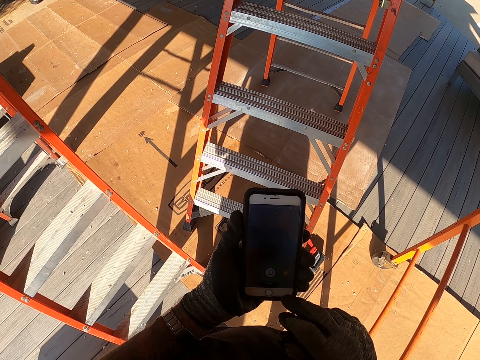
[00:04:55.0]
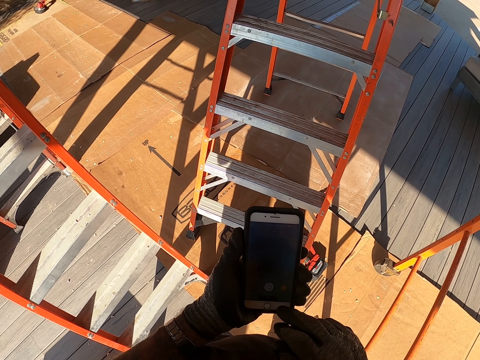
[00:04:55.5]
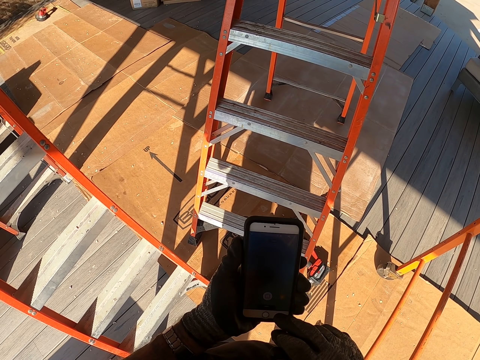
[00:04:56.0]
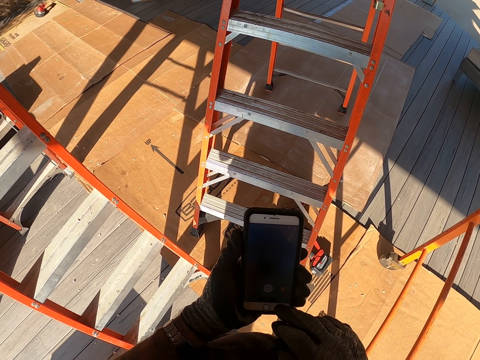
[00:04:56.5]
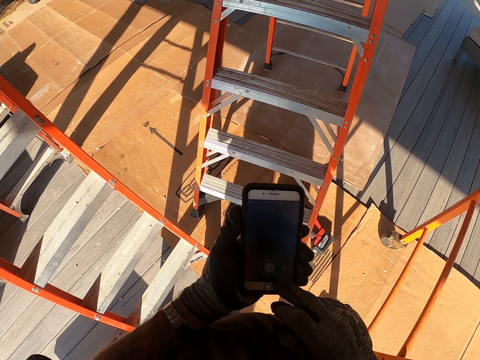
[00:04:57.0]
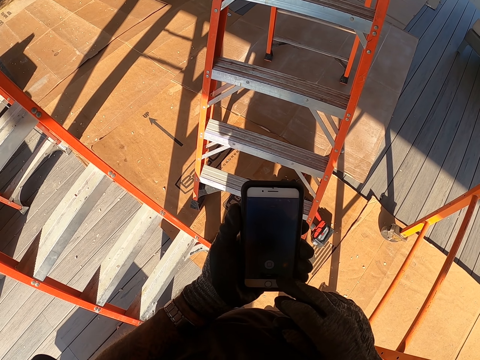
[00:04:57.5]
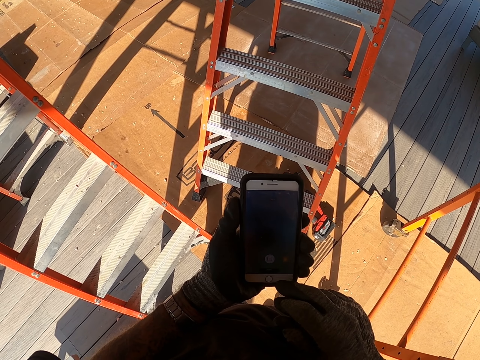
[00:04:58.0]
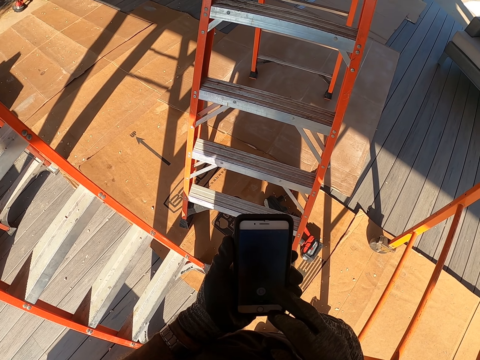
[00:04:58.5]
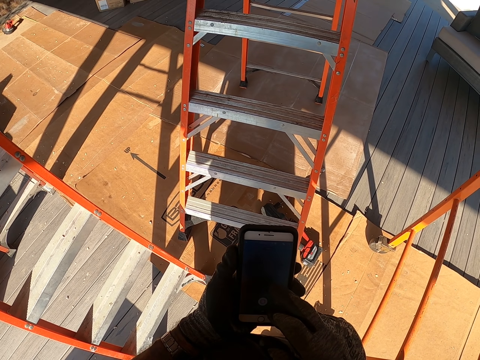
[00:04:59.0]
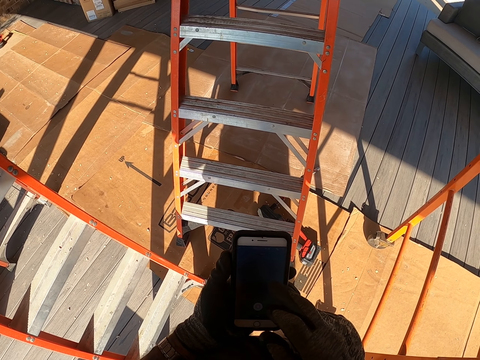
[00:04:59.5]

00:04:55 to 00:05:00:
The camera wearer touches the mobile phone.
